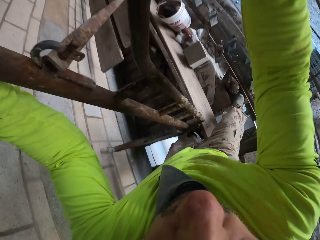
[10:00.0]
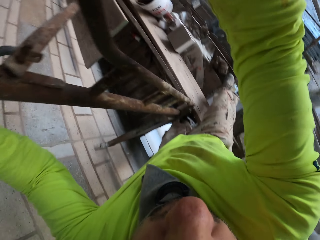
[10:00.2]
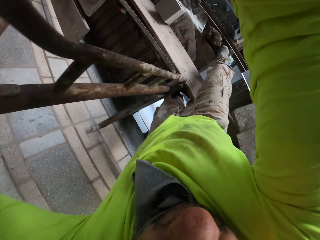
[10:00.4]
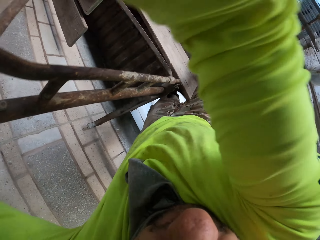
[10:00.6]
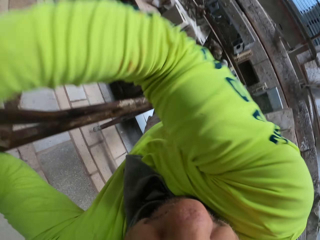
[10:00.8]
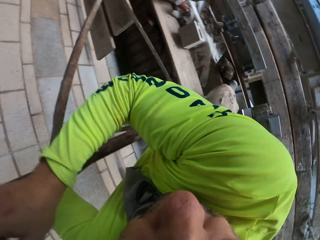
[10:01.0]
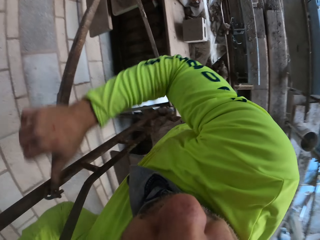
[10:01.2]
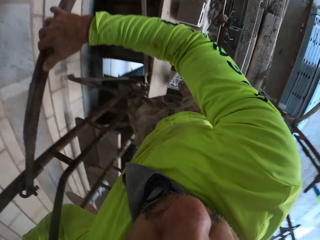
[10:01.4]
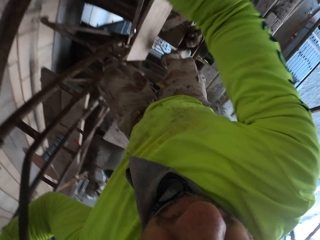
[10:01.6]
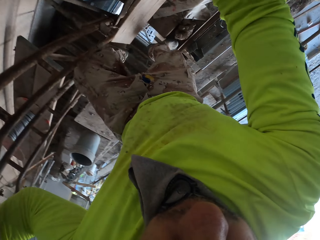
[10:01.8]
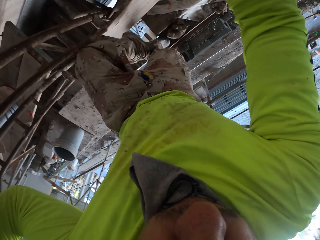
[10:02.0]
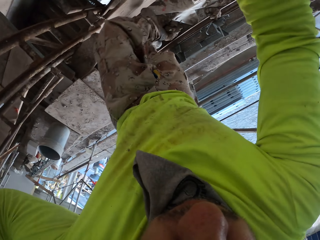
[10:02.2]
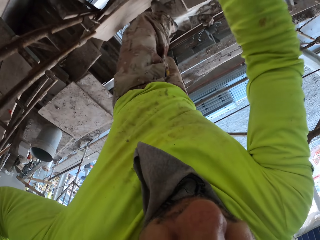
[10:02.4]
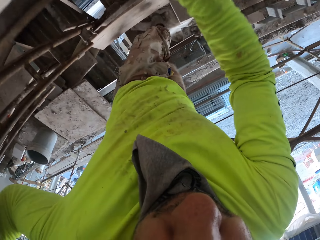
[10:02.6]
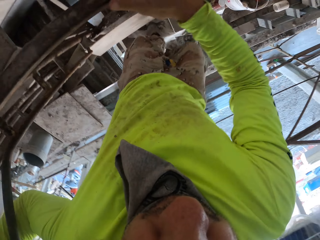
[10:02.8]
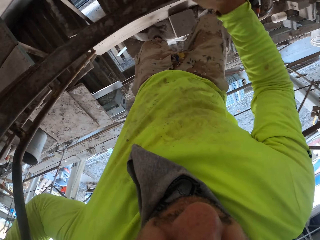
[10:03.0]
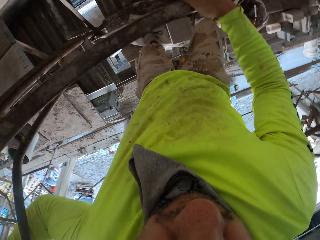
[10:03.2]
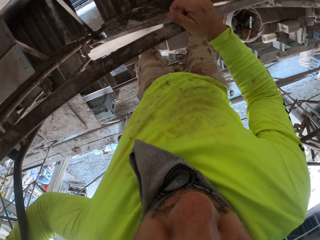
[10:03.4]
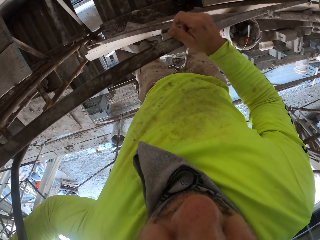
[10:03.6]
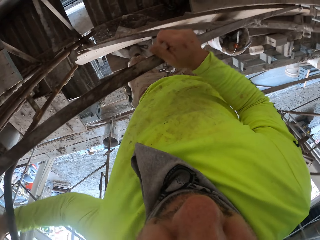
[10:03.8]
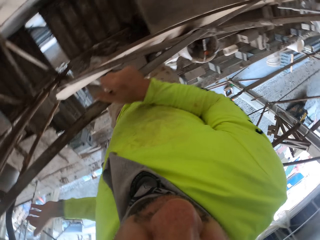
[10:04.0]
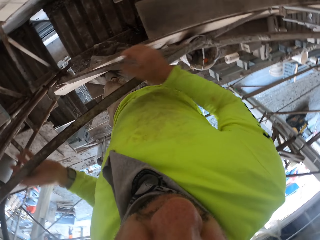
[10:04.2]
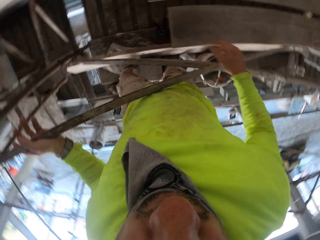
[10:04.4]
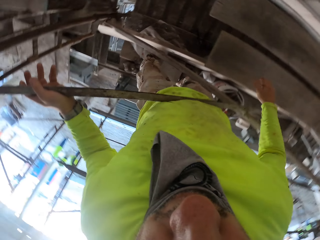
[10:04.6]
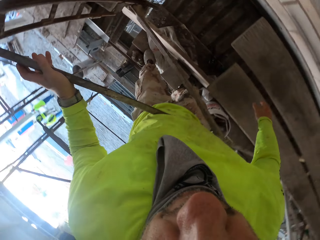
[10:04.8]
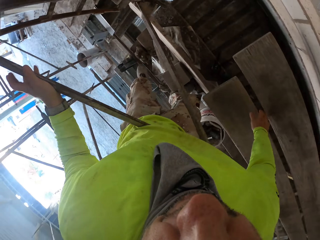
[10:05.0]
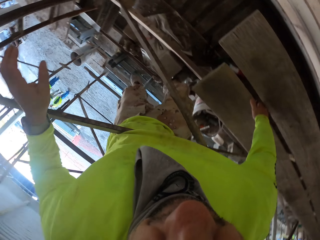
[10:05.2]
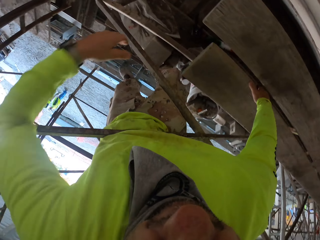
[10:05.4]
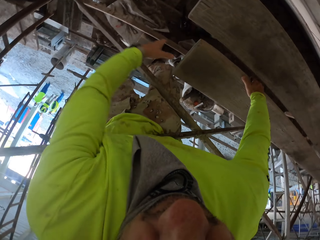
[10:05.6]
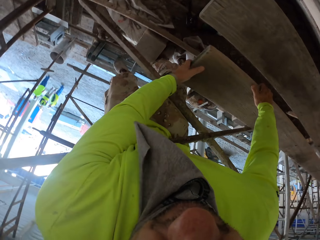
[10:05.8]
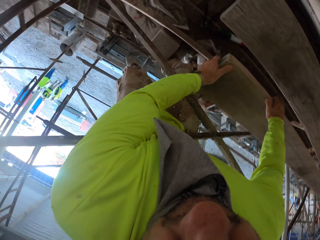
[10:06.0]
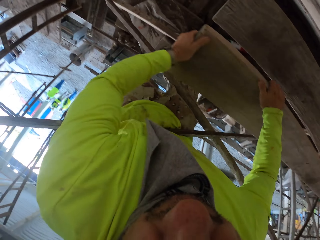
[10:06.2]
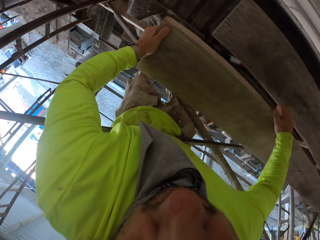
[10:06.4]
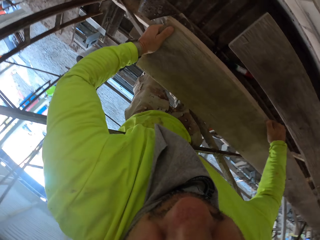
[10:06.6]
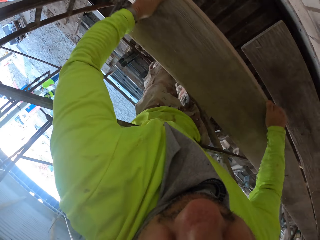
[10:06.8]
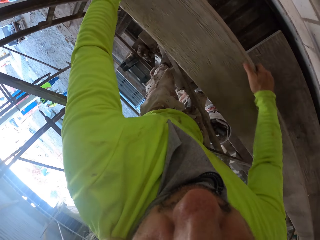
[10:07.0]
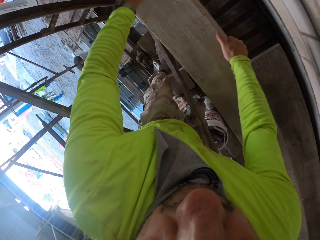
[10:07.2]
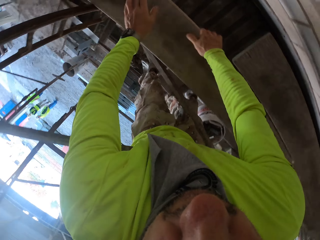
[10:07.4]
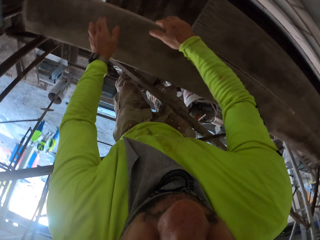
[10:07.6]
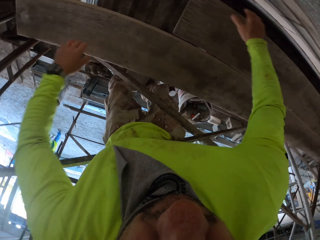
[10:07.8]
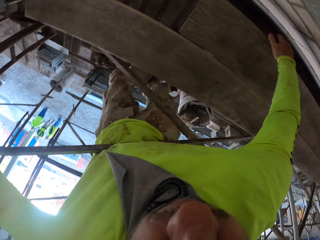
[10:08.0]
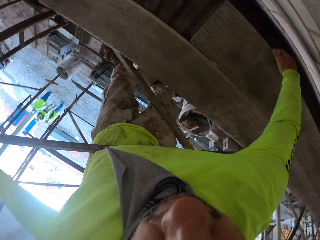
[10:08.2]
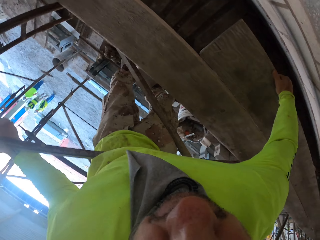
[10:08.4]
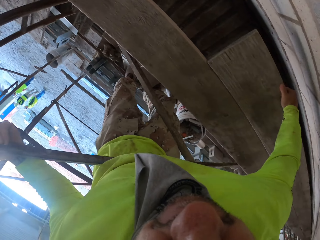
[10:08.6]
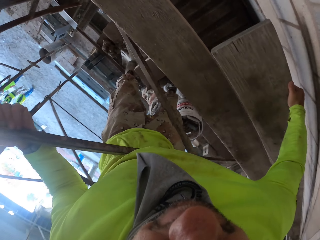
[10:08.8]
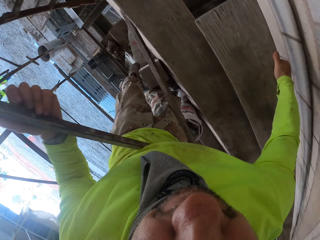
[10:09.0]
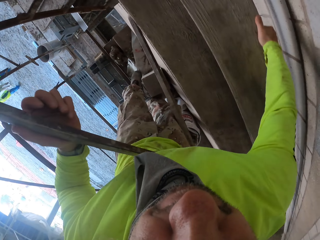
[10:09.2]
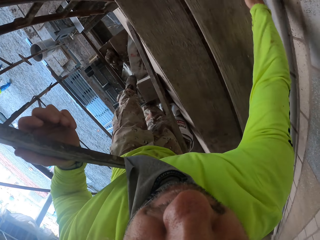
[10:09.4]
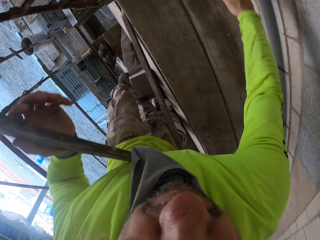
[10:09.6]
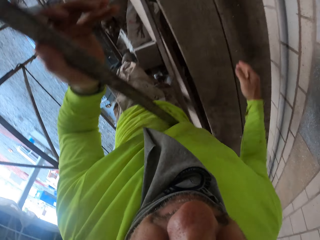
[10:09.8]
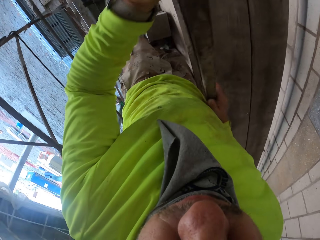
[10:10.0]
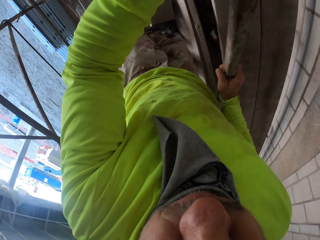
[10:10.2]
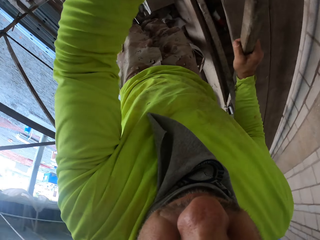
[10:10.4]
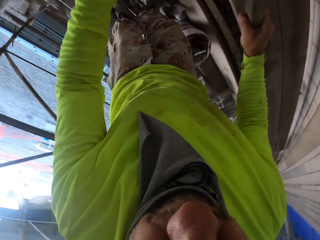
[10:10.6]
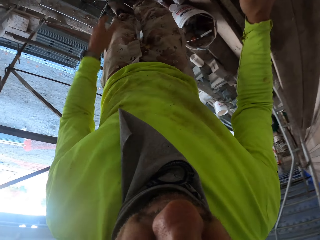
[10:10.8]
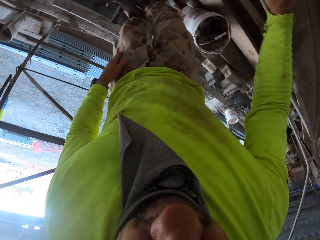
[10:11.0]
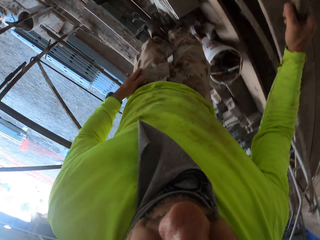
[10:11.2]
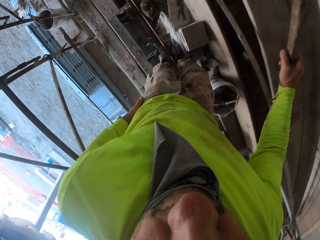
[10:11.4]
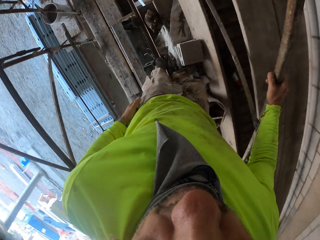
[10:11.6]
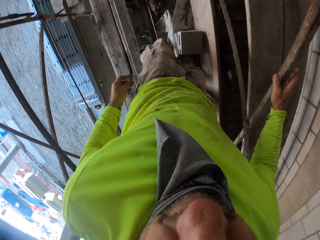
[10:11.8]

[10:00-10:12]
The camera wearer touches the metal post. They move the hands. They move around. They touch the timber. They move the wood. They move the wood again.

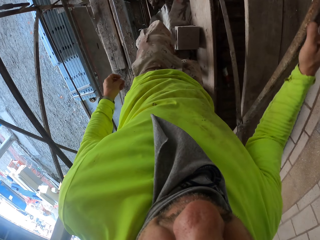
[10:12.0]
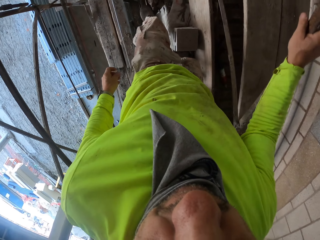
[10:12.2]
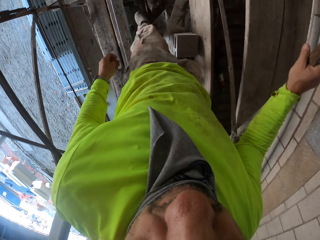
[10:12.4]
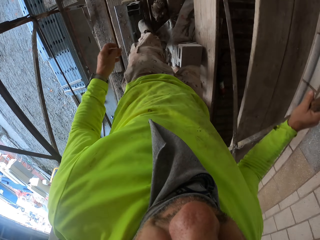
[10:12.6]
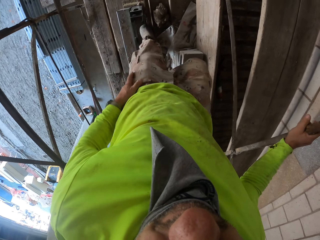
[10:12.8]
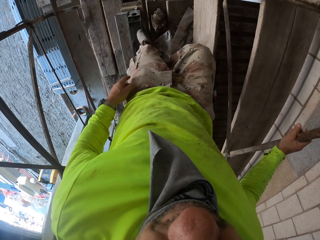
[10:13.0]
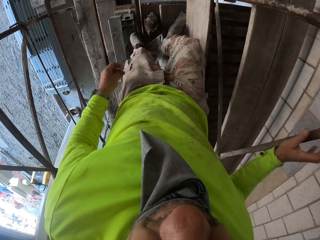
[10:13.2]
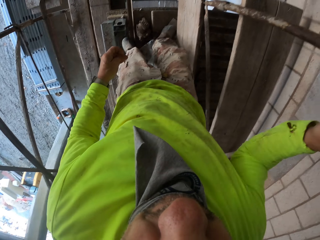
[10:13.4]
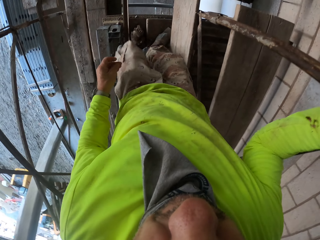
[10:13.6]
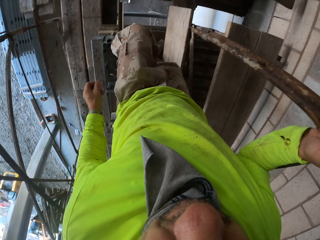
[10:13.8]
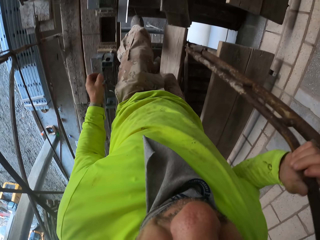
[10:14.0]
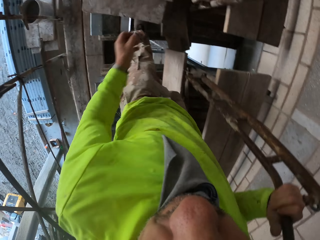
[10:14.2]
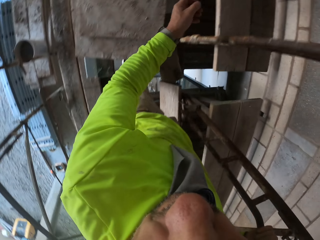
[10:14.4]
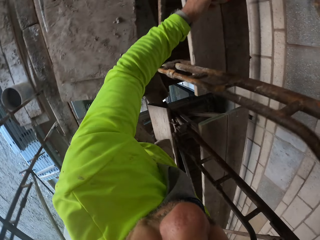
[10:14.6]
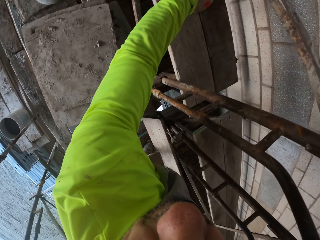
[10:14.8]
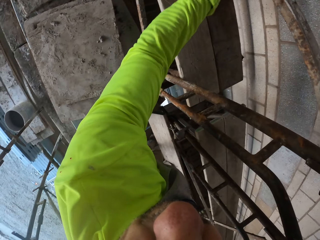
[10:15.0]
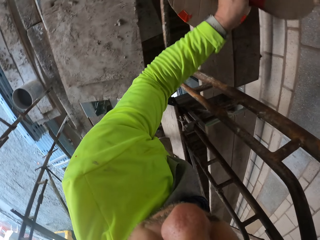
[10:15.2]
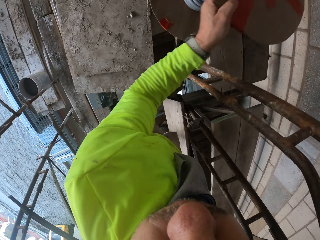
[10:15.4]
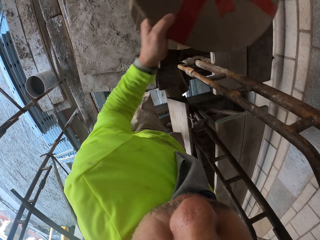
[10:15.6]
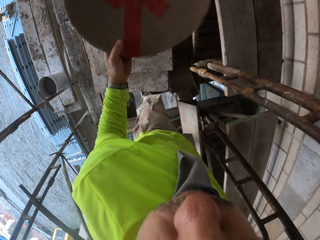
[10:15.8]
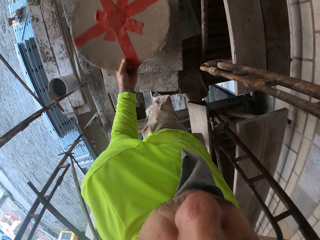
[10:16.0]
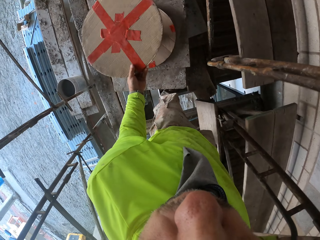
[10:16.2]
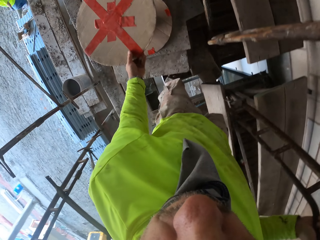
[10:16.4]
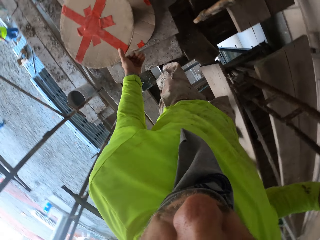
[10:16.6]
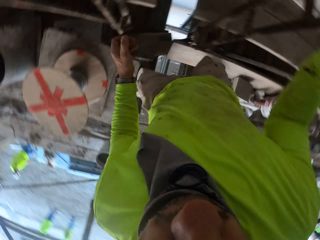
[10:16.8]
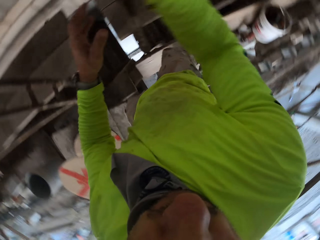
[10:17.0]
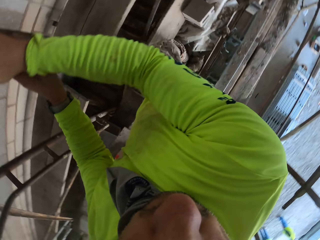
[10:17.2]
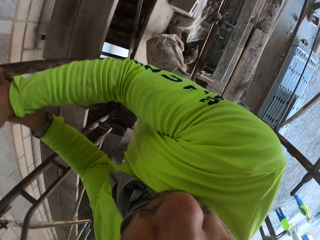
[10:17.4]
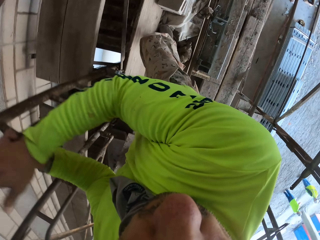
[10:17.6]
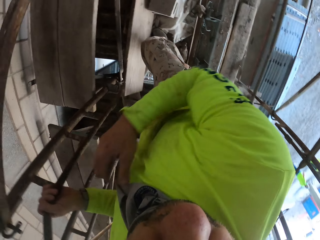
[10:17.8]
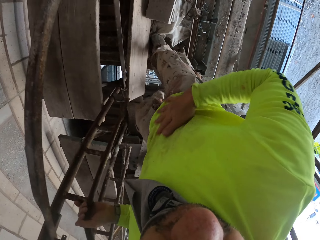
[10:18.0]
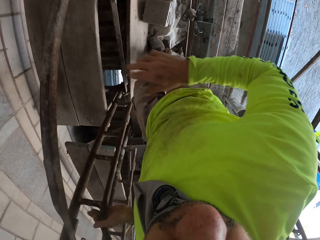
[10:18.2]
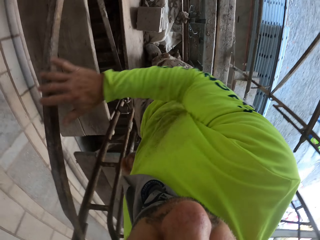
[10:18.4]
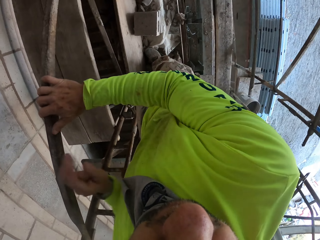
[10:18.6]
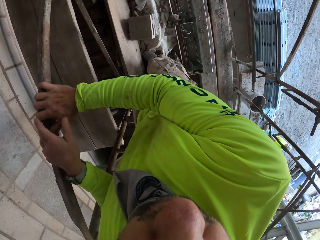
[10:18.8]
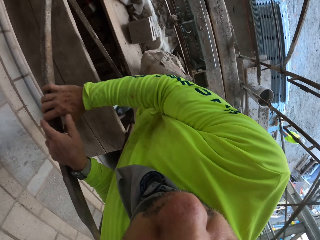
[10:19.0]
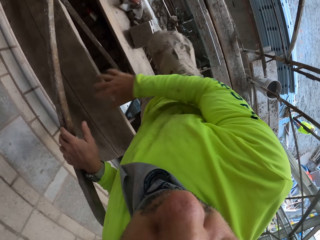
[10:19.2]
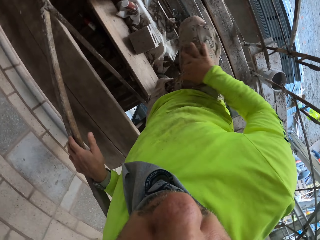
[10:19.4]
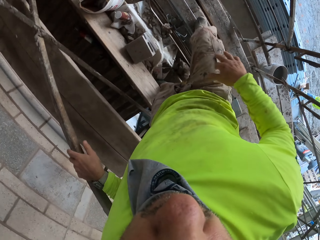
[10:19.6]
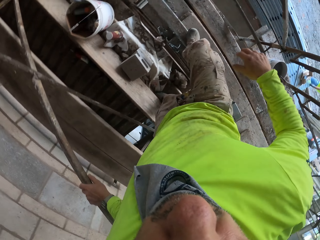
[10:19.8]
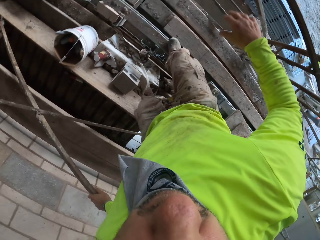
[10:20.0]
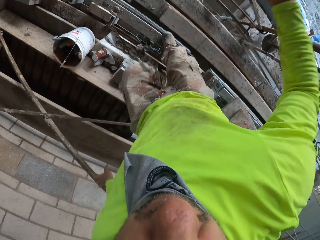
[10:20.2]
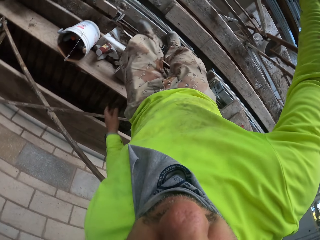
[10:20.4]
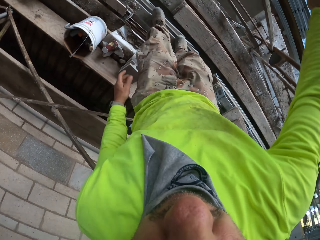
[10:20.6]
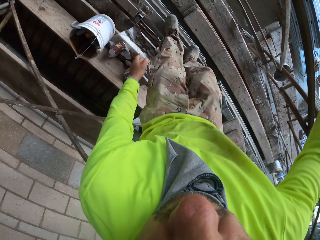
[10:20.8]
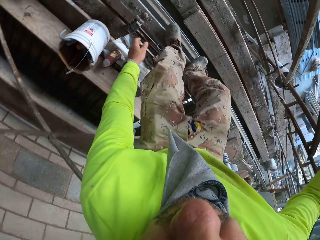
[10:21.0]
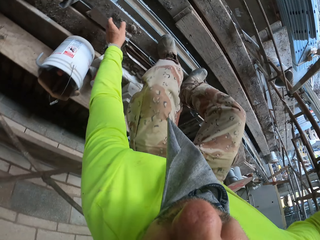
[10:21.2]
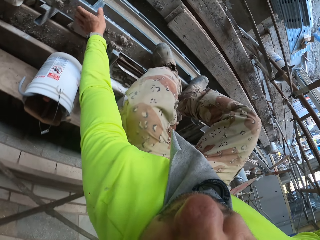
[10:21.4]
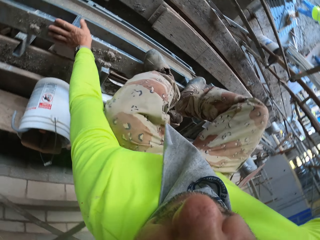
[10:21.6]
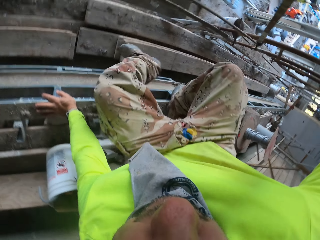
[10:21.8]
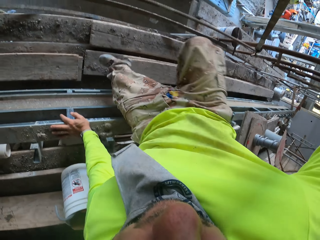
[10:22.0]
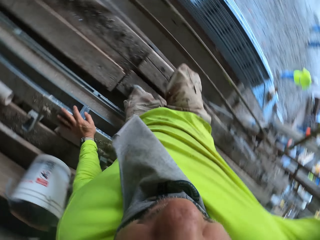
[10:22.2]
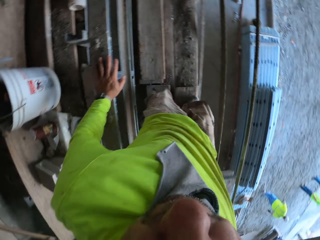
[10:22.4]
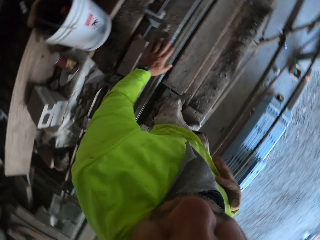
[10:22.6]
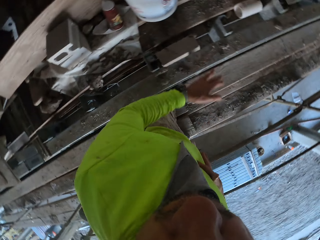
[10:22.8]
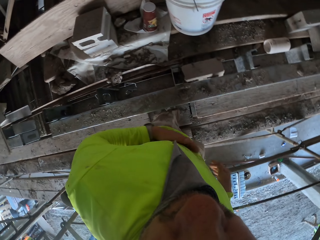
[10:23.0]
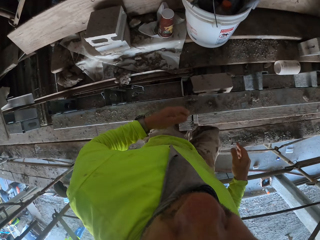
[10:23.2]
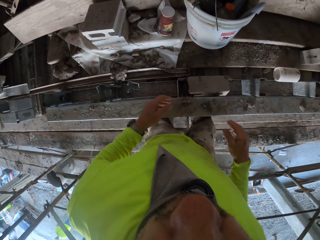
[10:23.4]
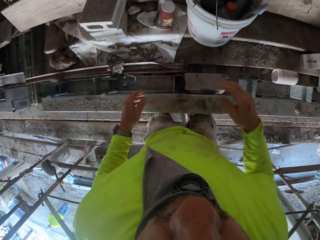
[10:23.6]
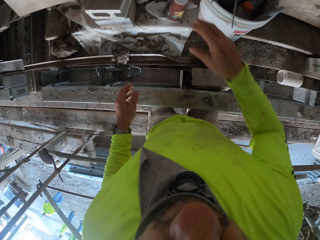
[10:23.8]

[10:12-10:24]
The camera wearer walks around the house. They take the cable drum roller. They put the cable roller down. They wipe a hand on the cloth. They walk around the house. They jump down.
